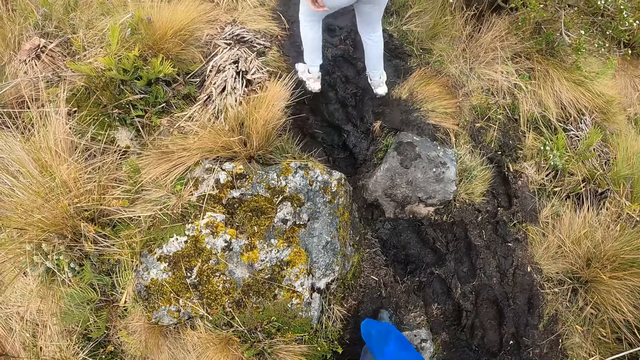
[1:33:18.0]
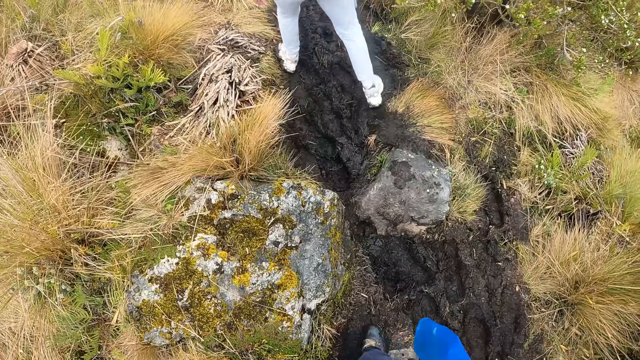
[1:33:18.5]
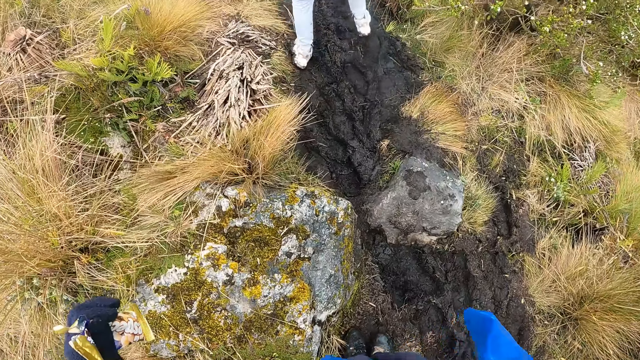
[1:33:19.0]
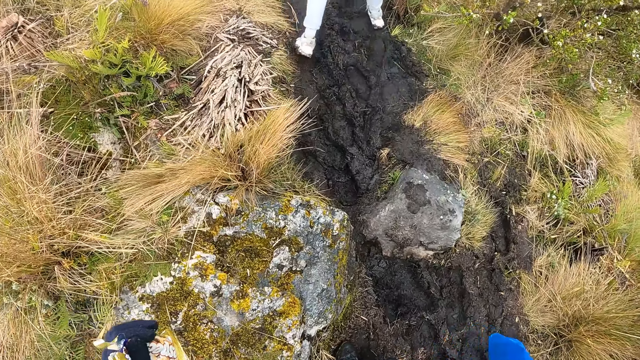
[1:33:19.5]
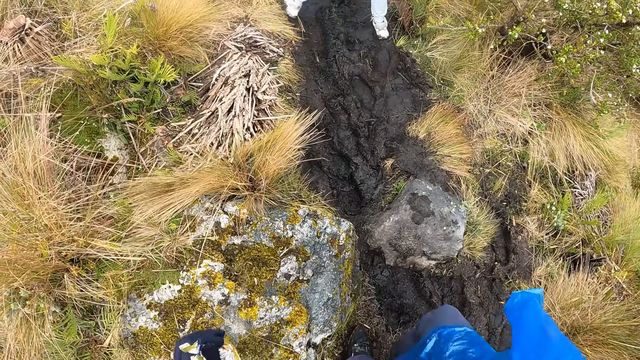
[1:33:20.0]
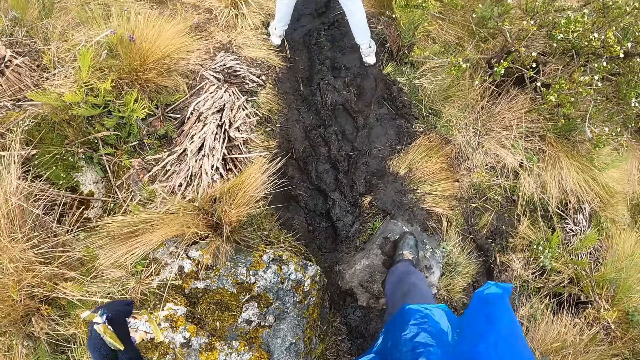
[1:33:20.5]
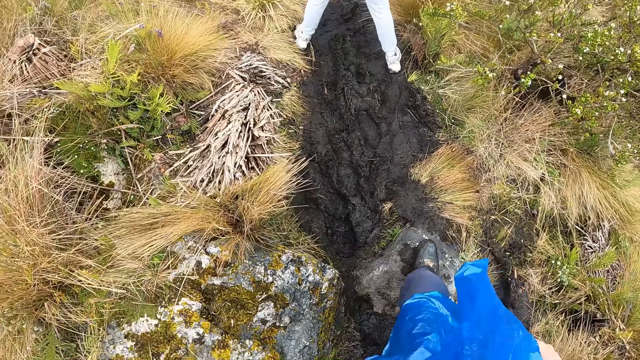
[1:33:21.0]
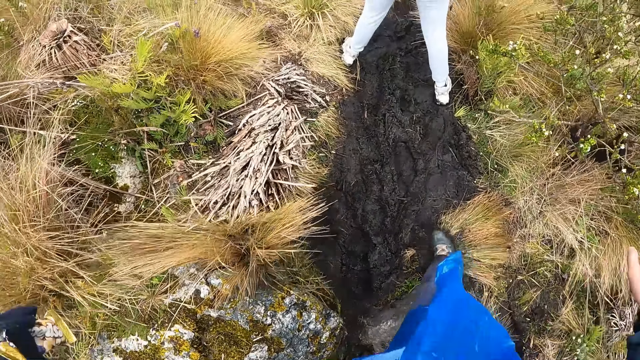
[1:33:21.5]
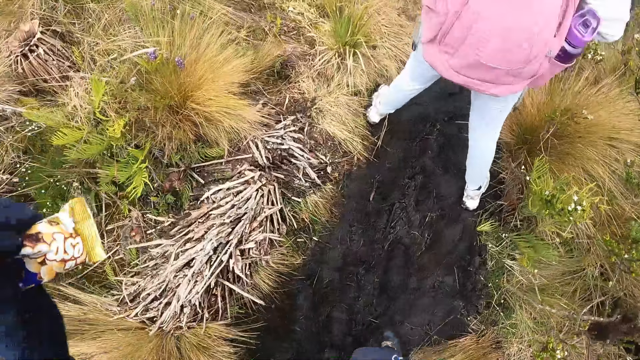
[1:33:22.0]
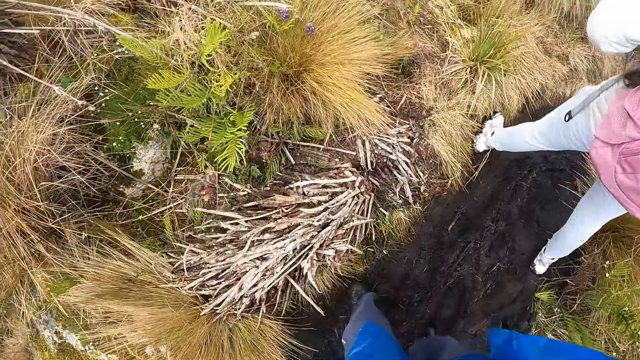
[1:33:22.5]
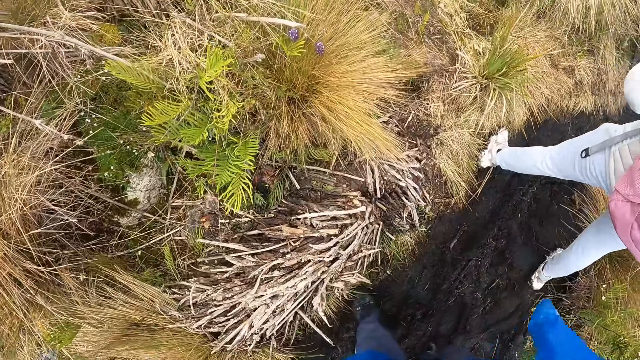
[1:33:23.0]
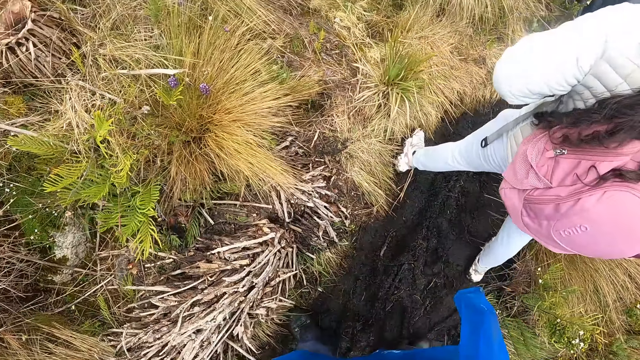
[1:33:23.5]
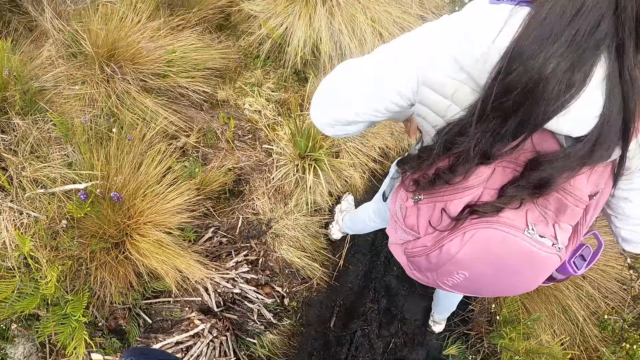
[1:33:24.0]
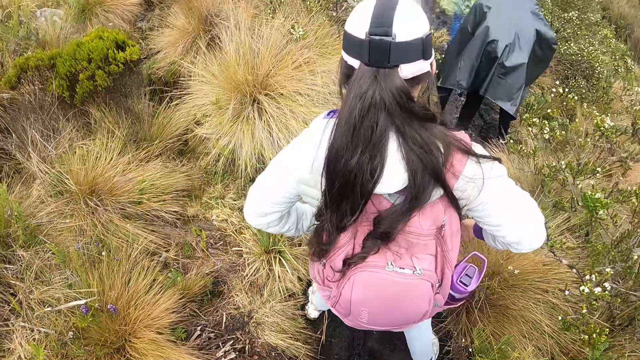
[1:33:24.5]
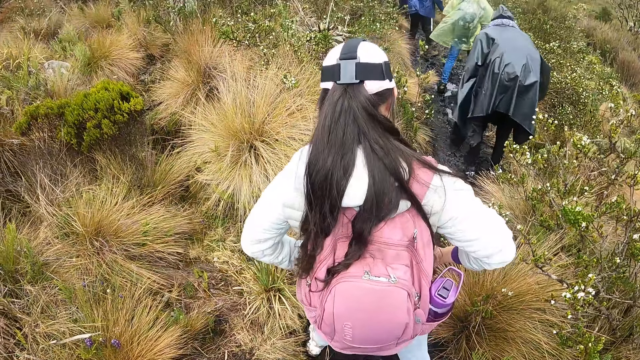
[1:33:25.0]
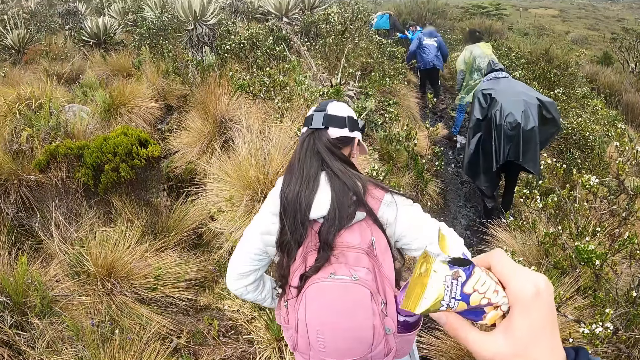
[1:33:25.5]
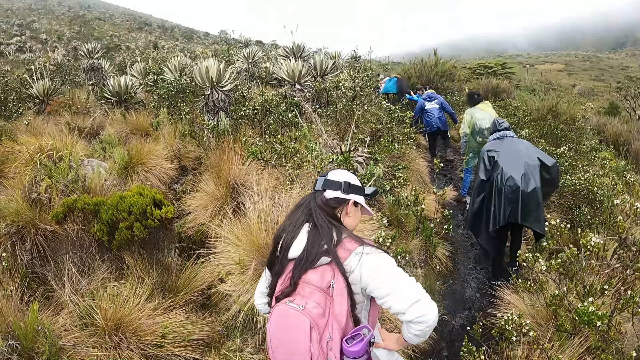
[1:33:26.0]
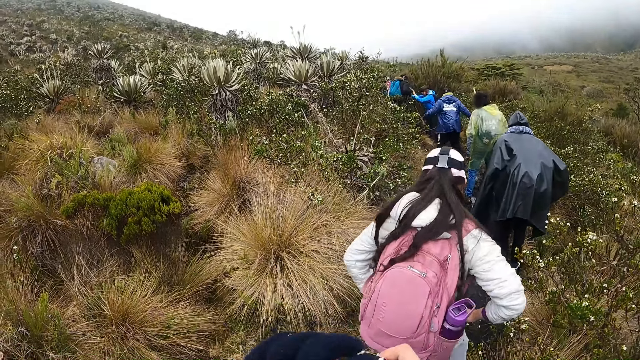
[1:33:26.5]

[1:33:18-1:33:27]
The camera wearer steps on a rock in the field.

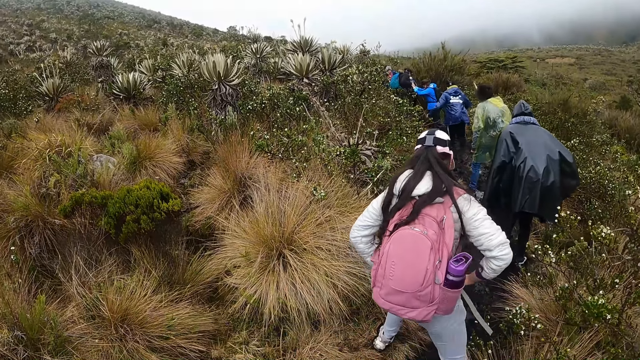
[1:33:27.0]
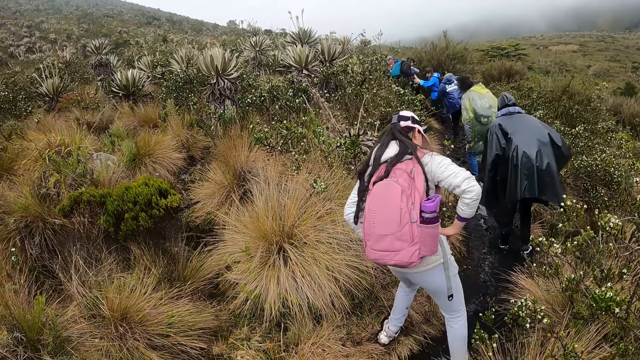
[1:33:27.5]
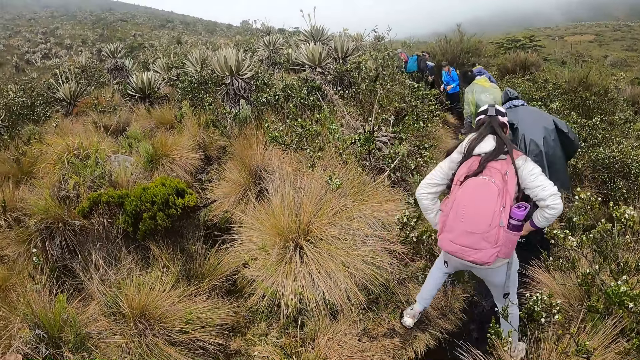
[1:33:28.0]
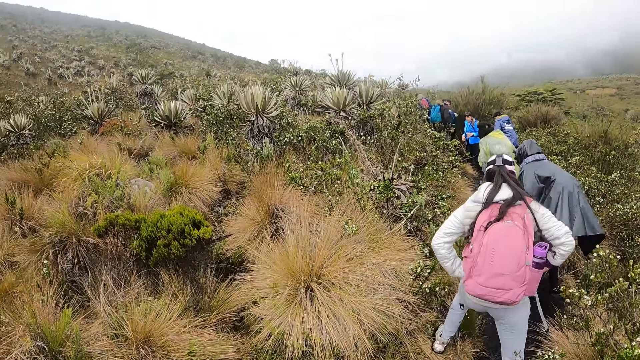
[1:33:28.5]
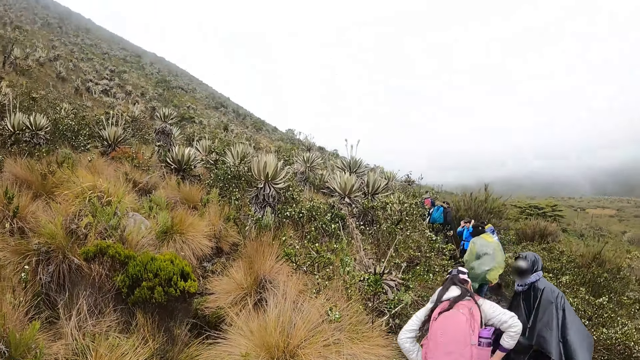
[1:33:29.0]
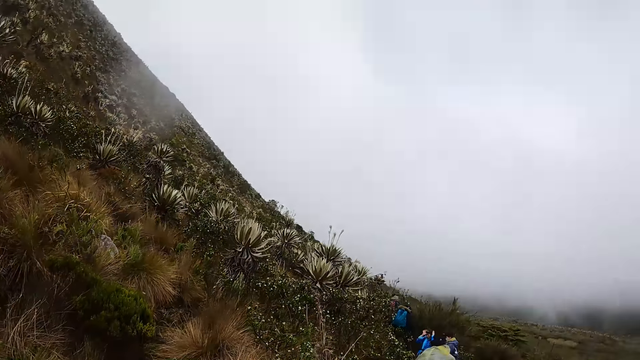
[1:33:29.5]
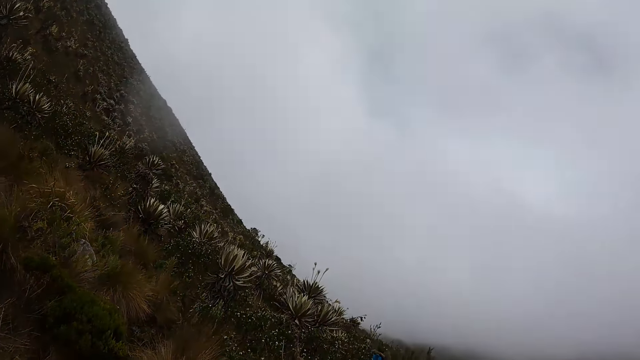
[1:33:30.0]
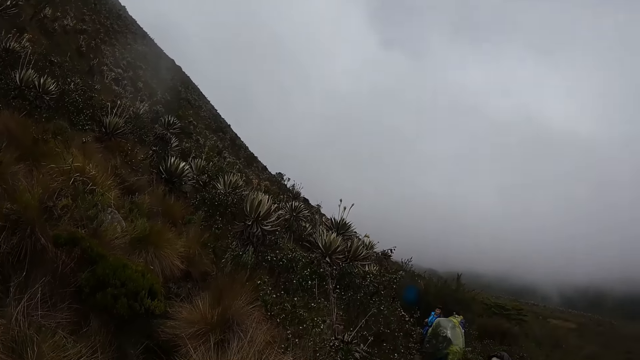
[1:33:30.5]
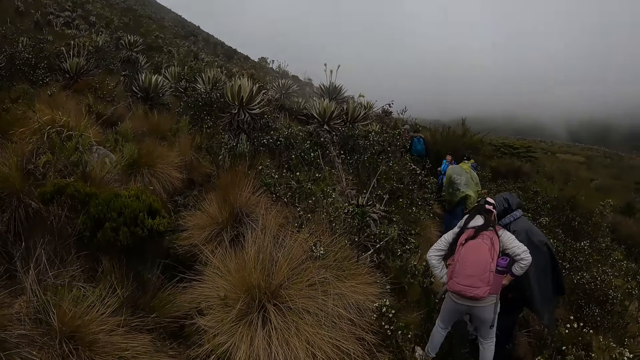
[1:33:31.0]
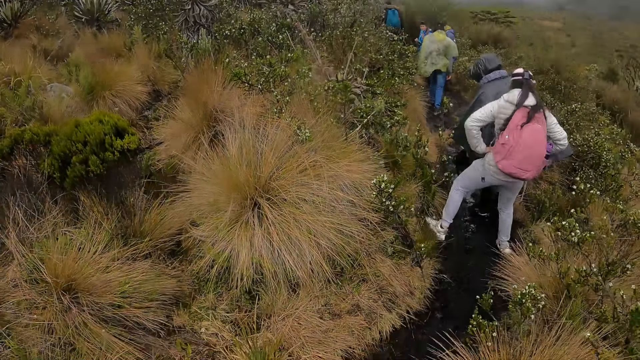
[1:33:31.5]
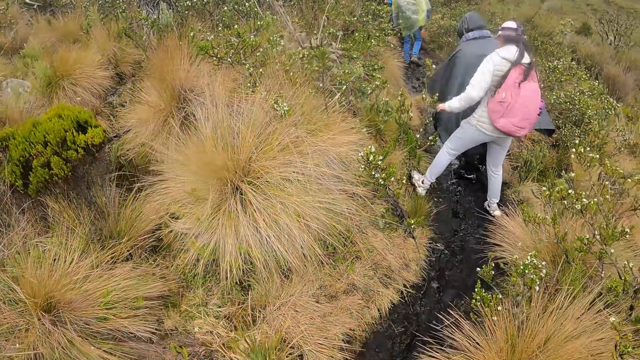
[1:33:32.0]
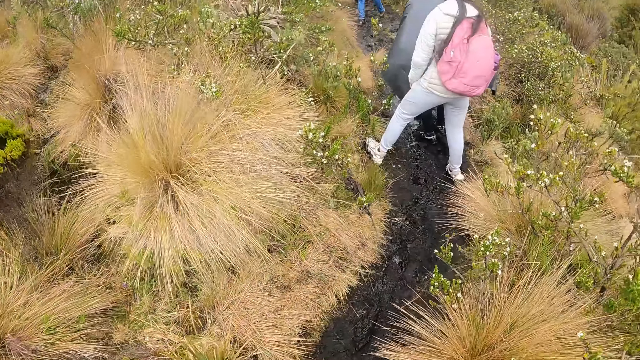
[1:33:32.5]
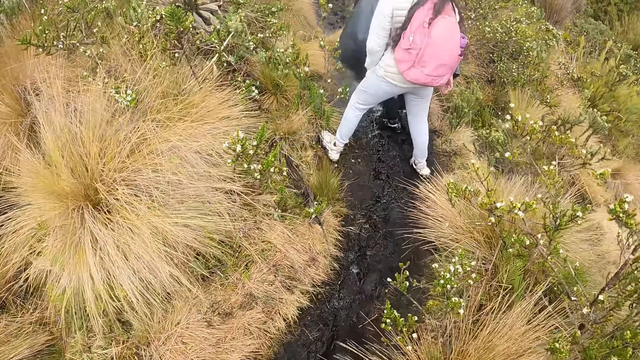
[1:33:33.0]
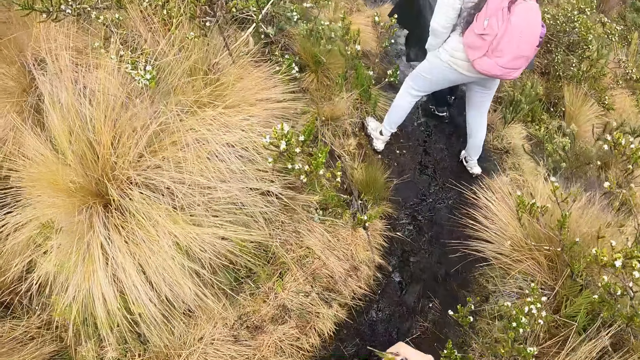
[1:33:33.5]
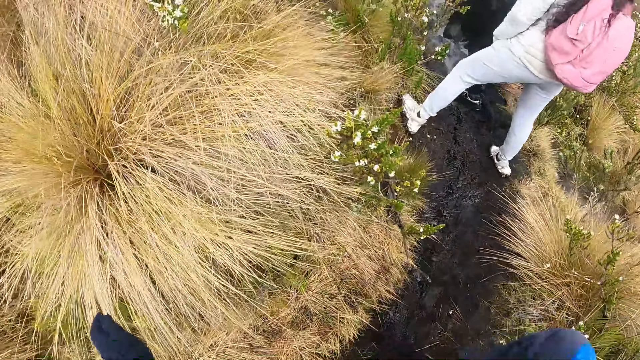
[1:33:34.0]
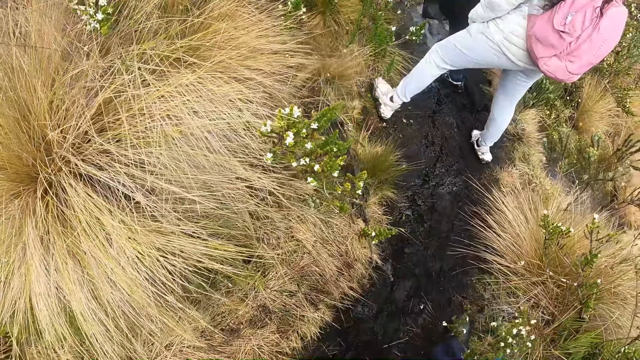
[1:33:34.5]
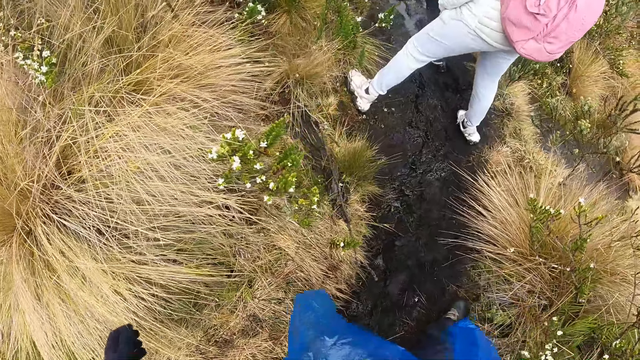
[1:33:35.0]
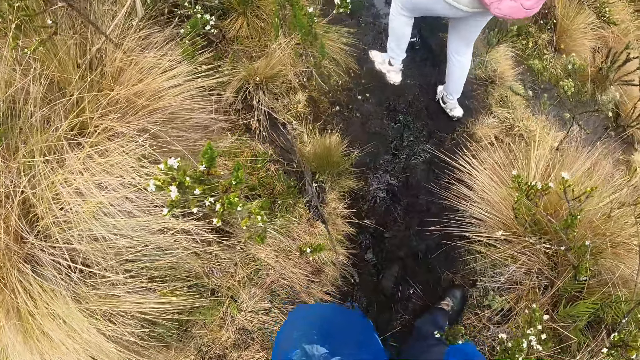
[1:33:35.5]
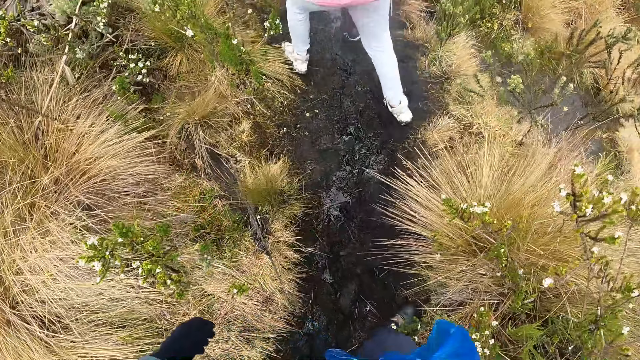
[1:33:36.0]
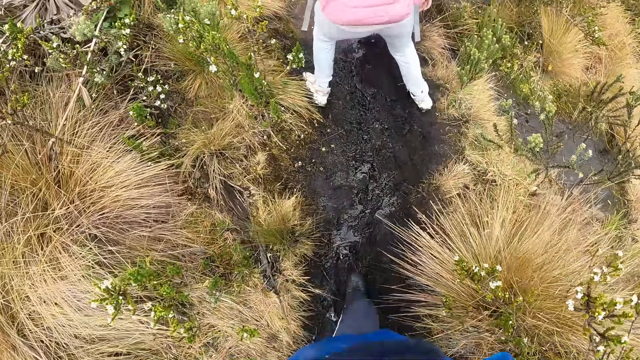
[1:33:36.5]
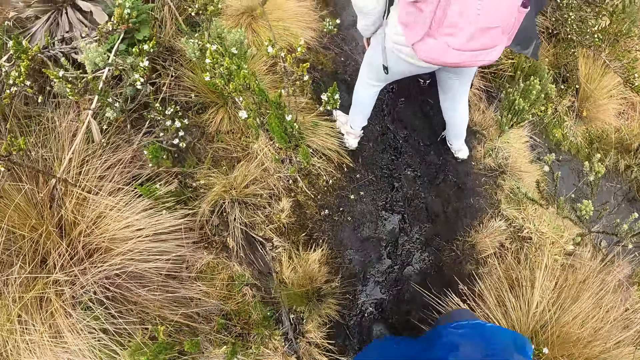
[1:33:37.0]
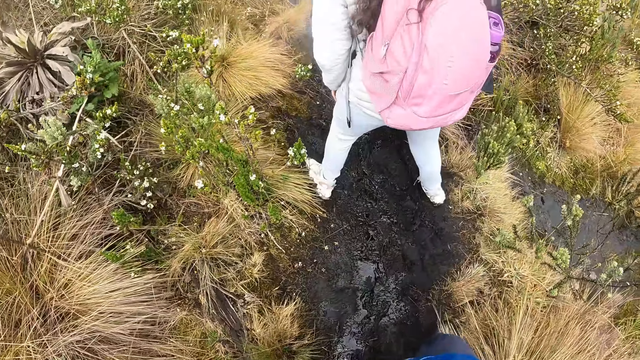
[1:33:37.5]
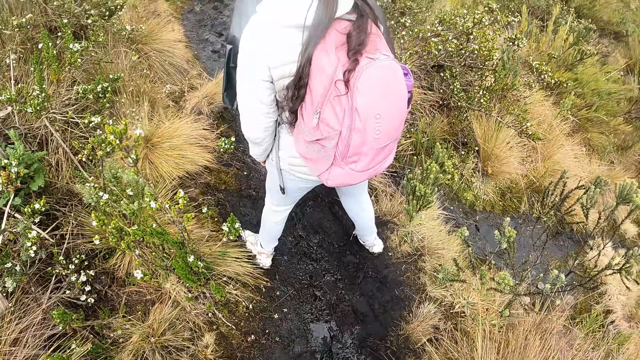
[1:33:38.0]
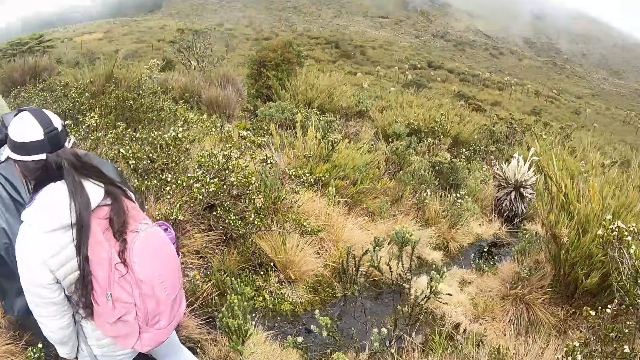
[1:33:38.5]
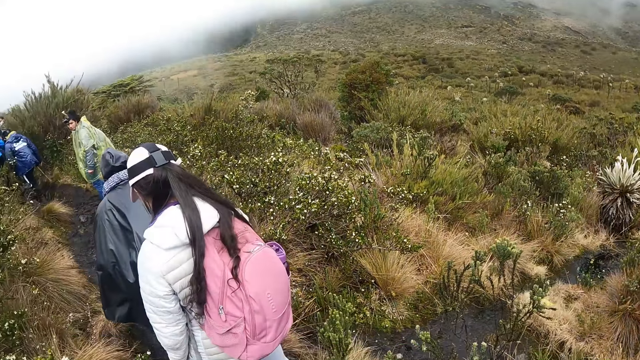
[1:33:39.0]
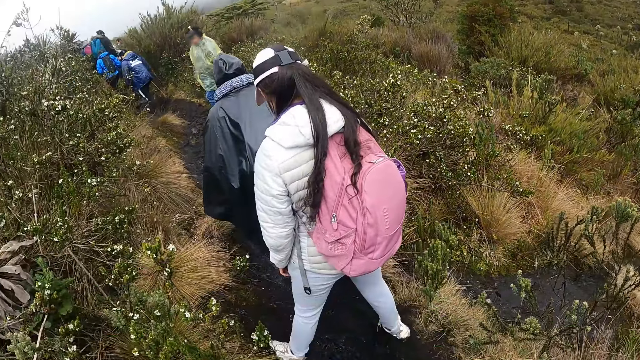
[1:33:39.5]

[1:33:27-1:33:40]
The camera wearer looks around. They walk through the field.
